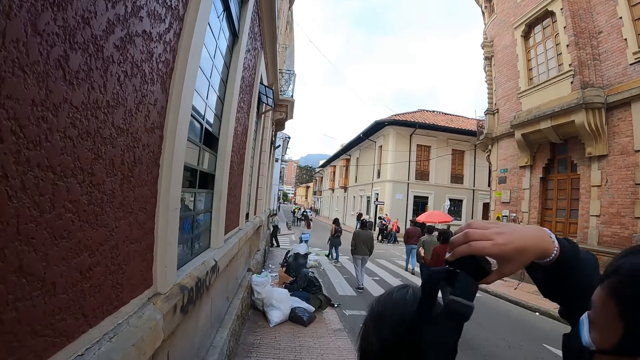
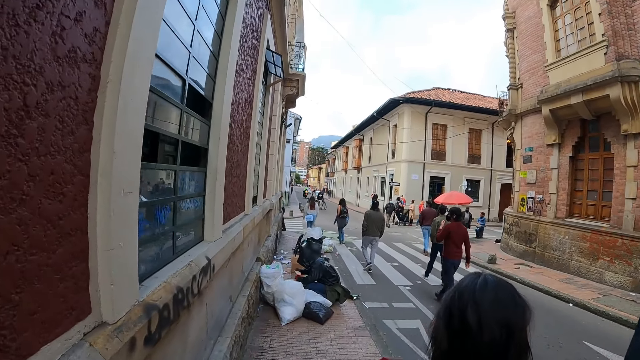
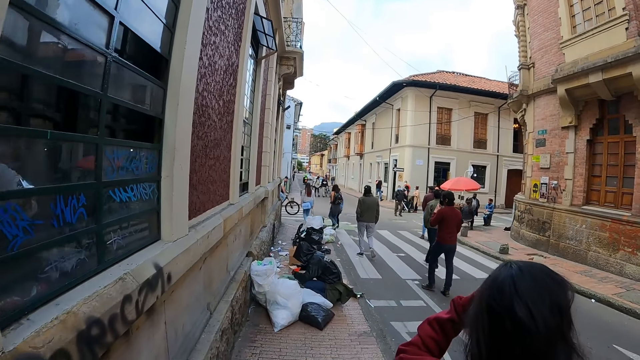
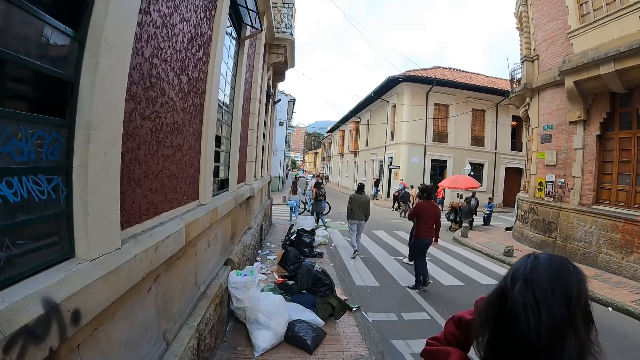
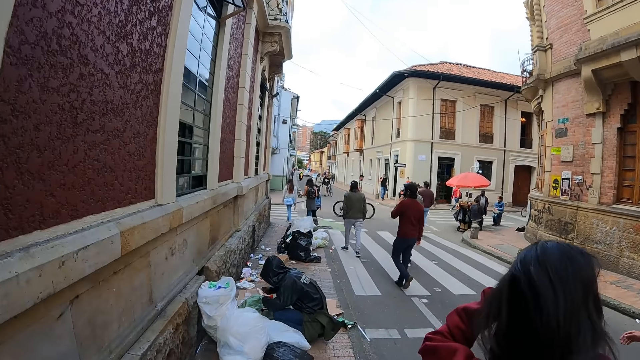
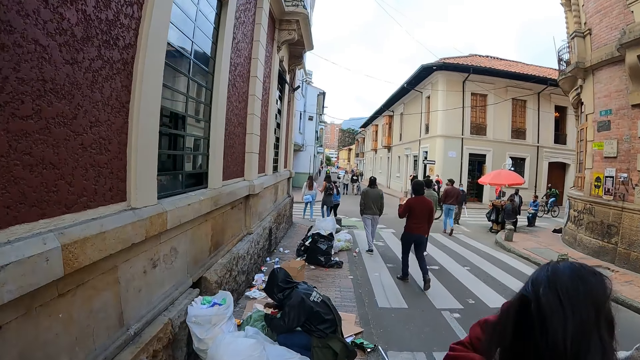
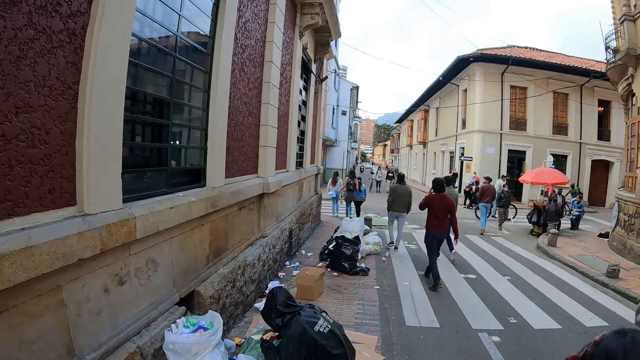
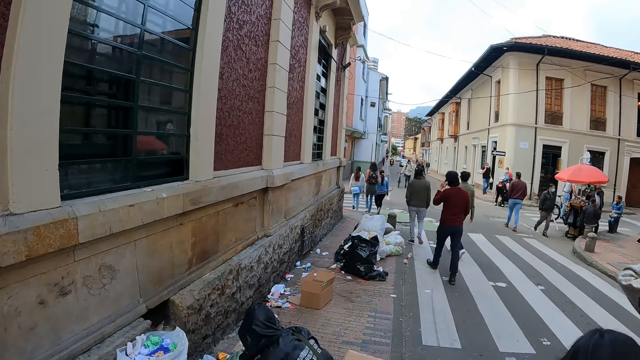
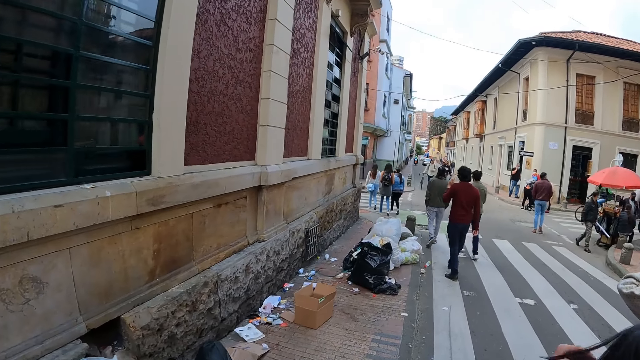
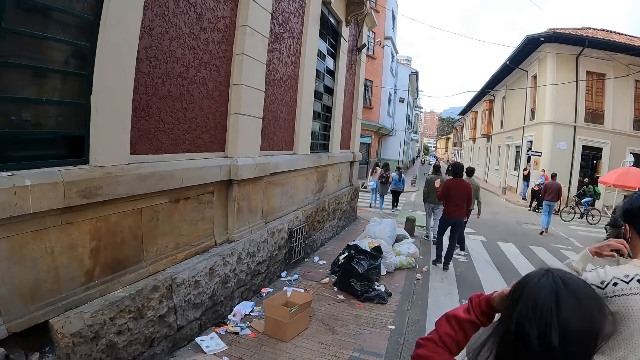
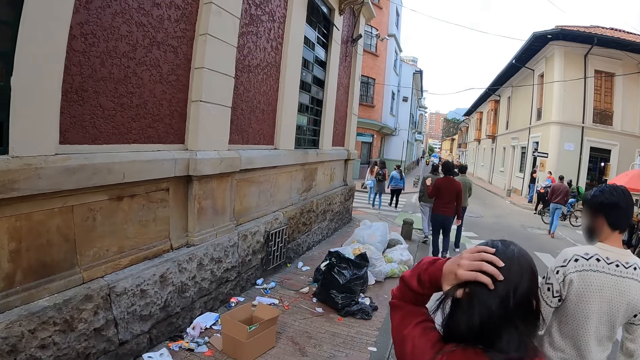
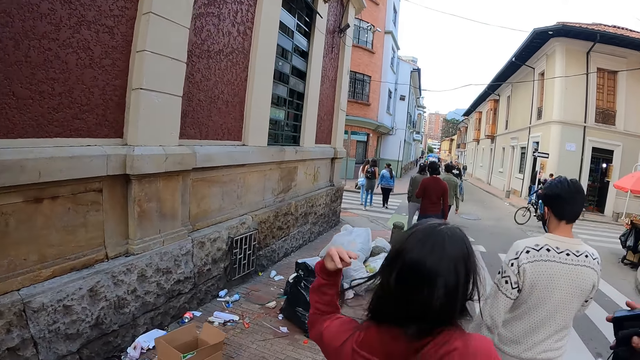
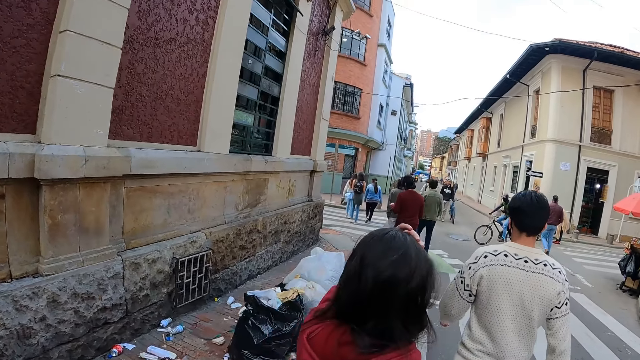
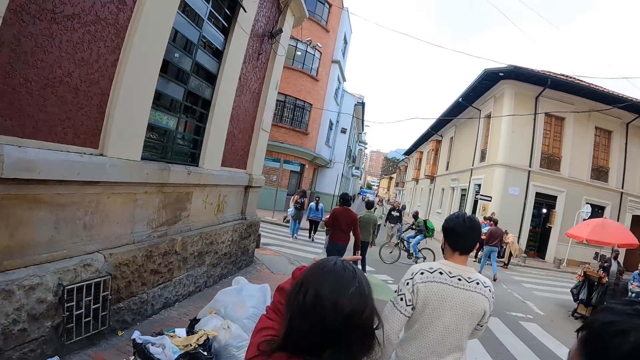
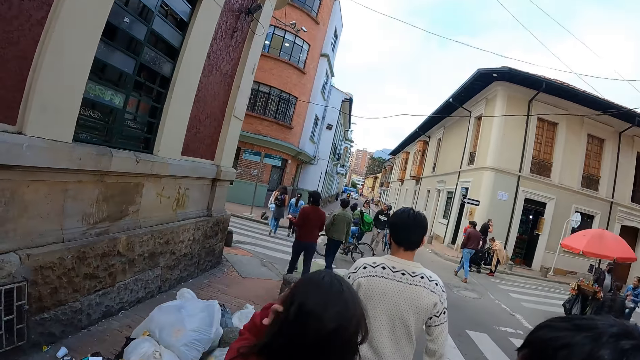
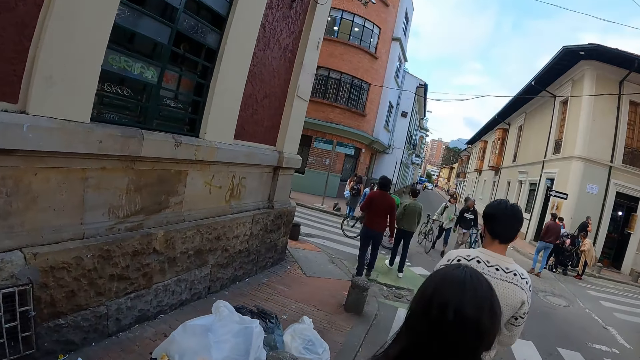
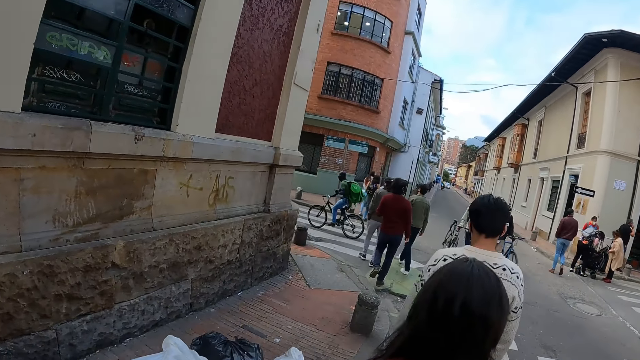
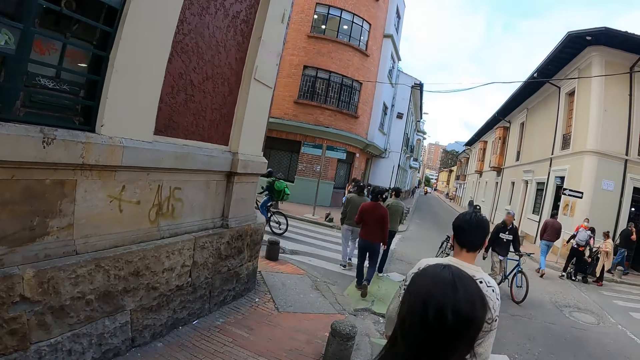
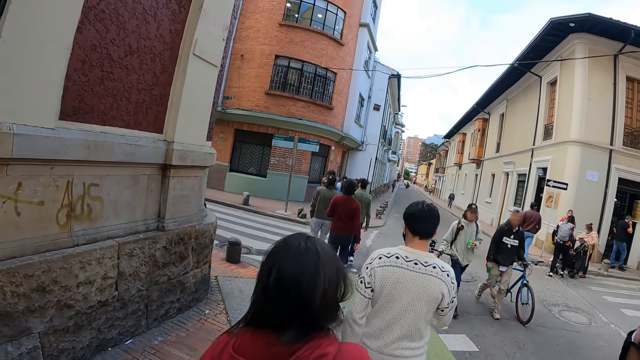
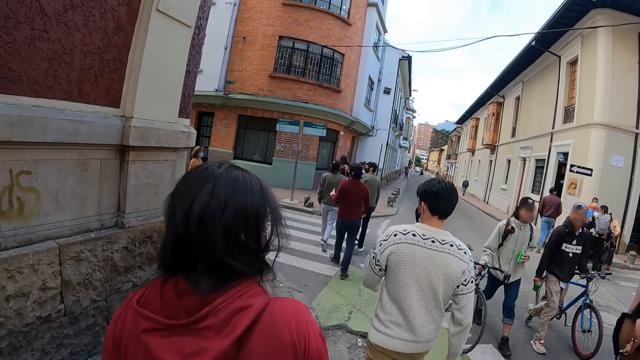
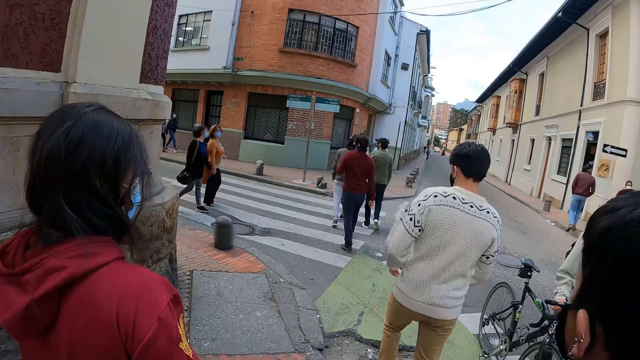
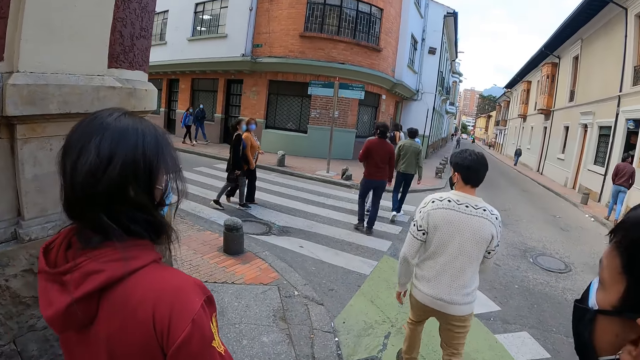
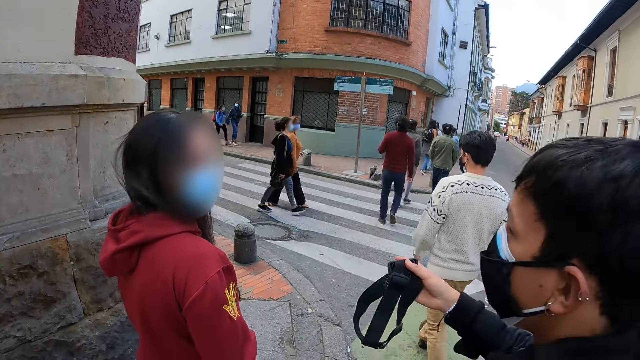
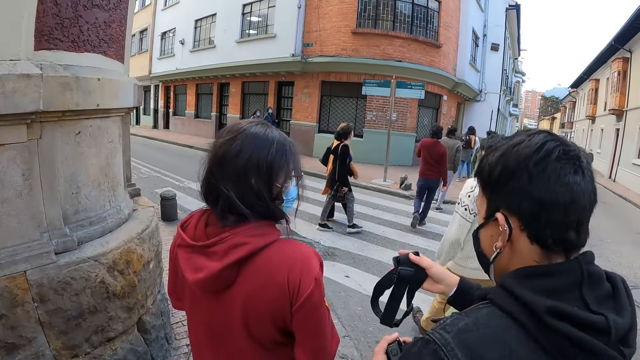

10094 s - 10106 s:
A person holds her hair.

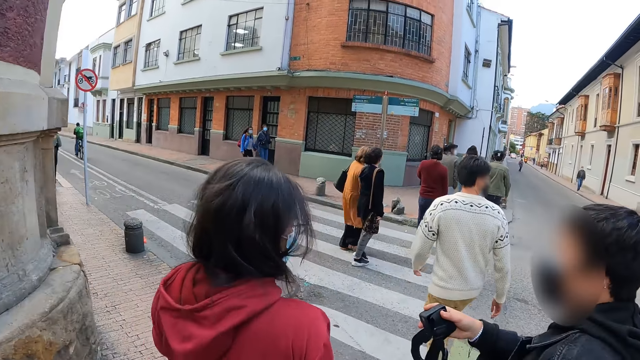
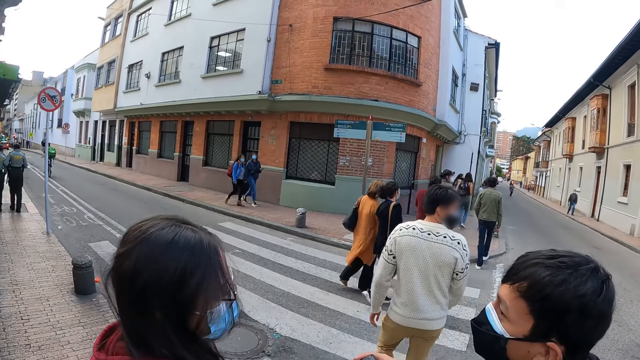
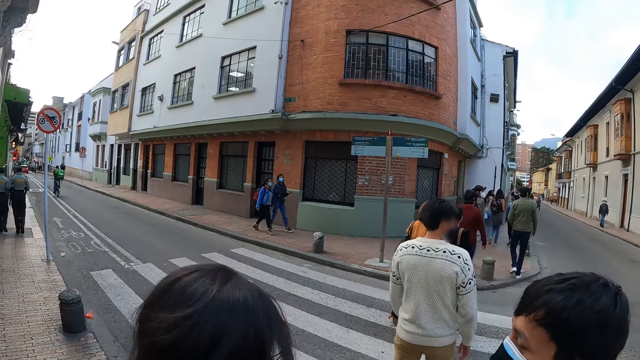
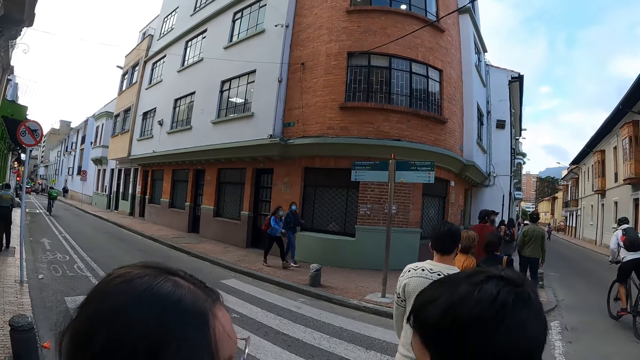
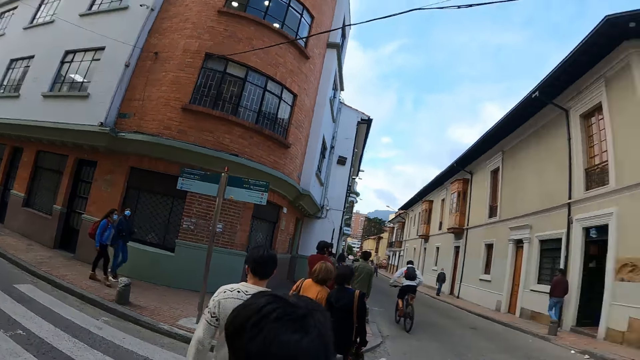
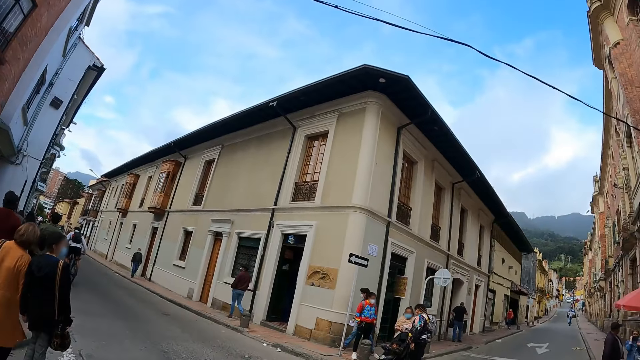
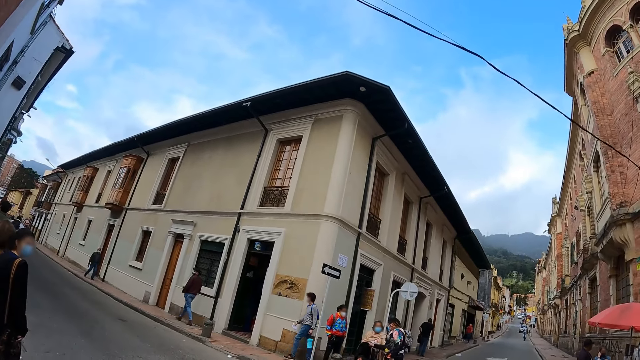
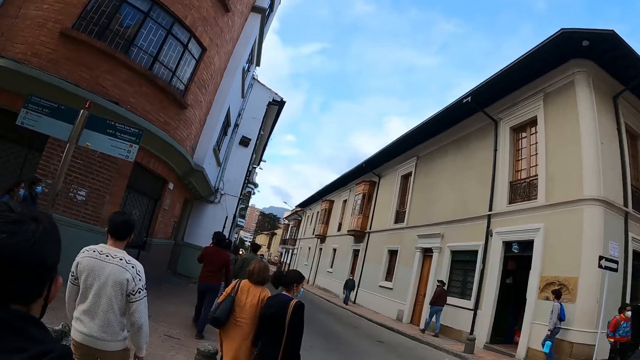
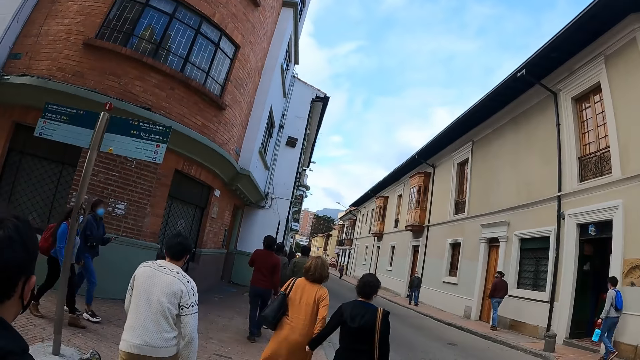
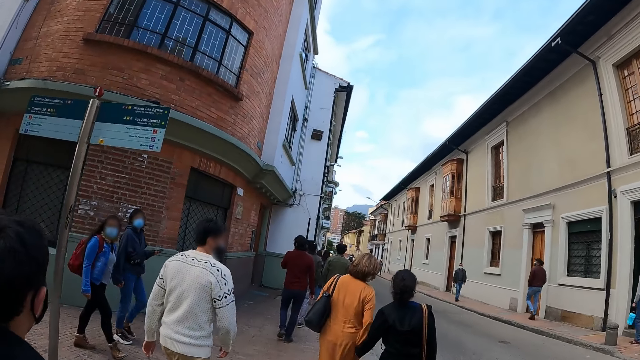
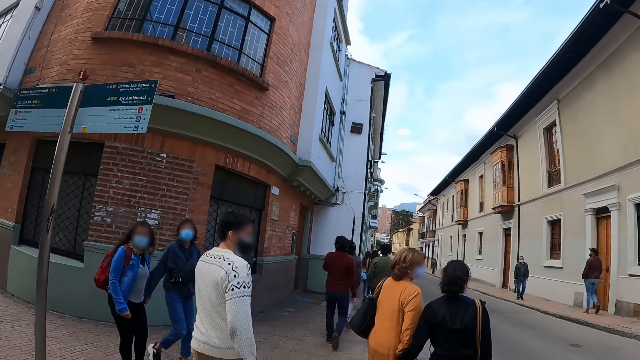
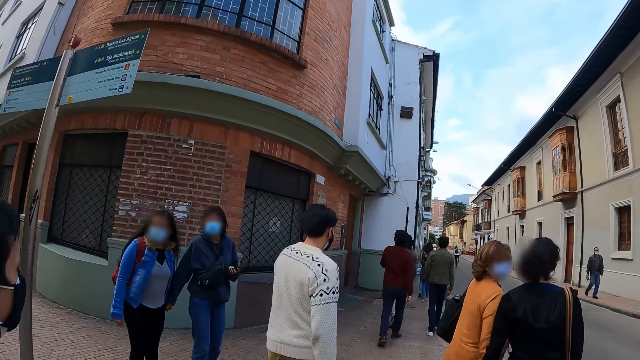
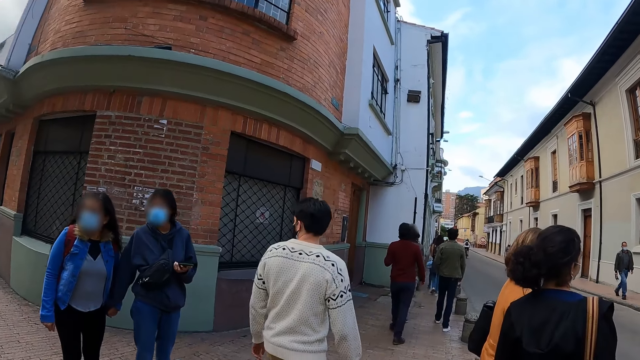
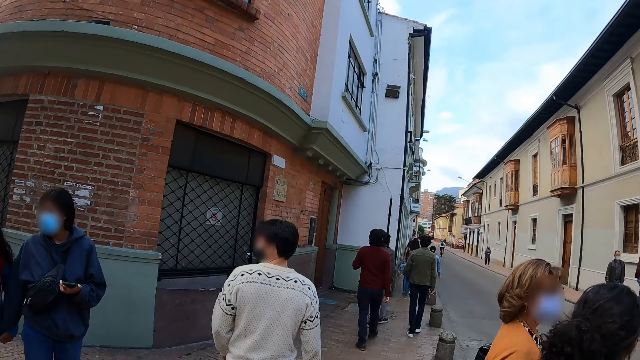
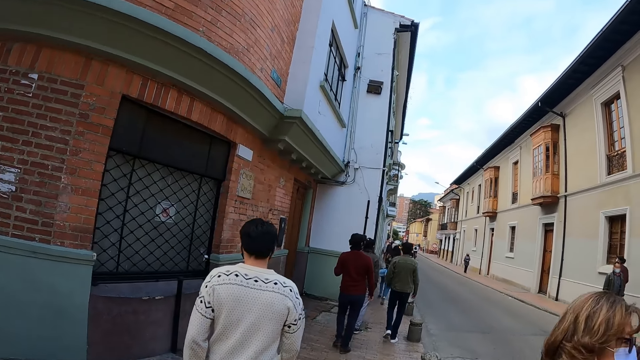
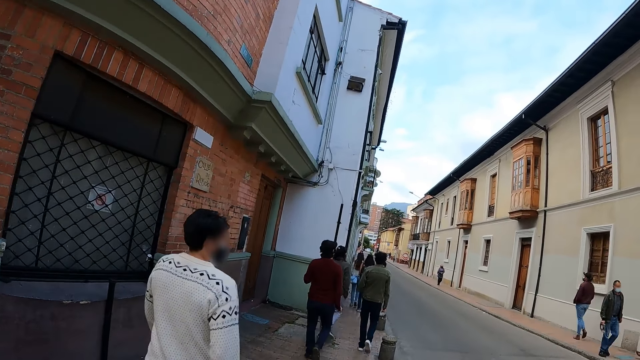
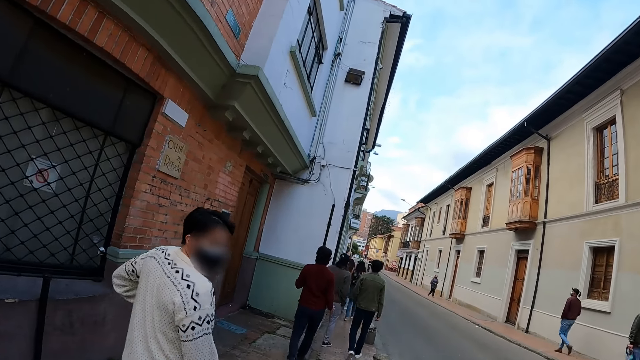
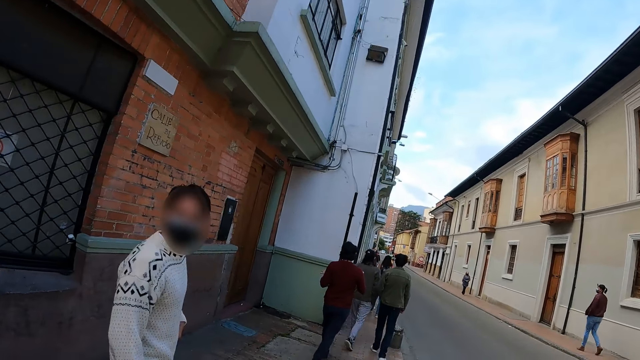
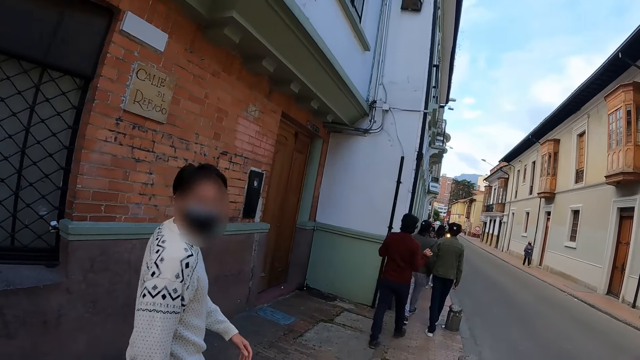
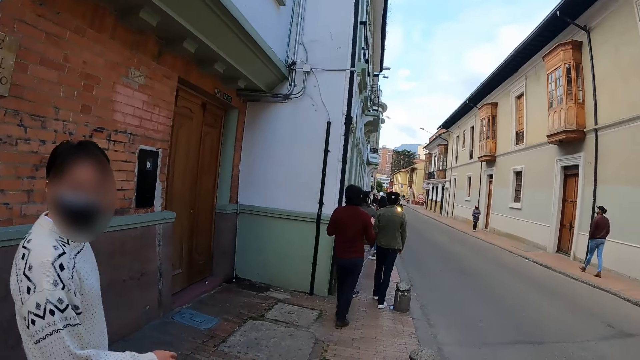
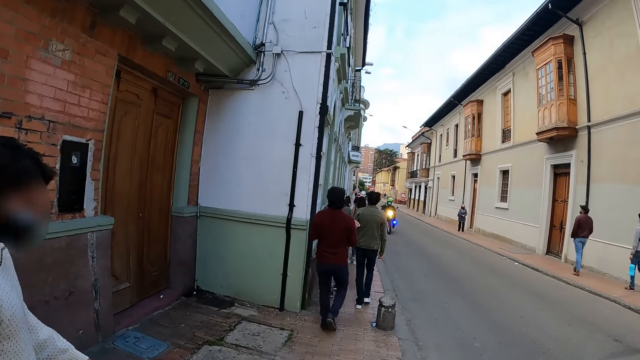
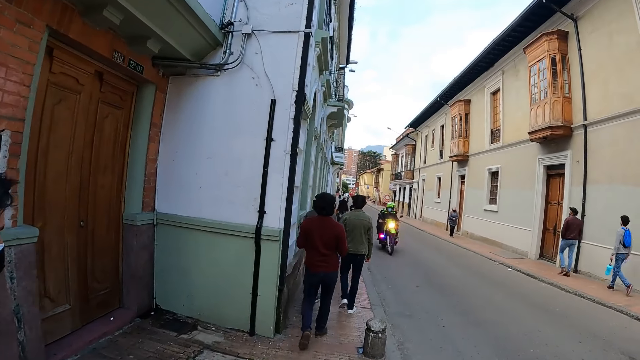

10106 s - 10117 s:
The camera wearer looks around. They interact with a man.
